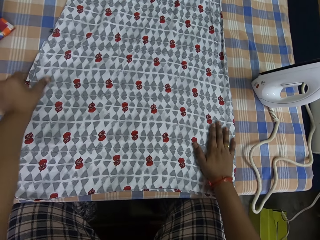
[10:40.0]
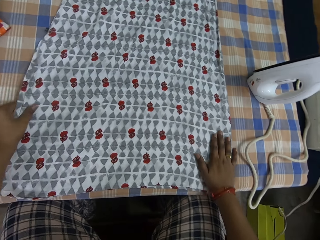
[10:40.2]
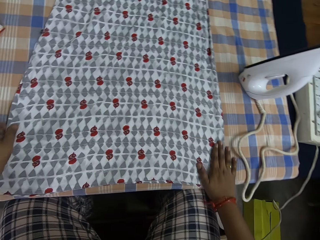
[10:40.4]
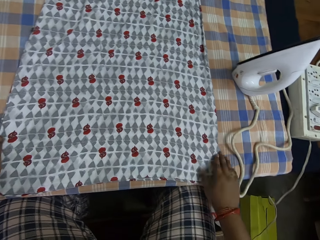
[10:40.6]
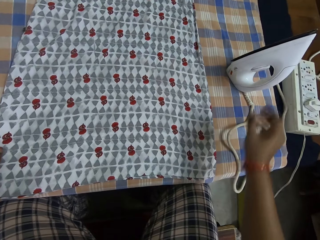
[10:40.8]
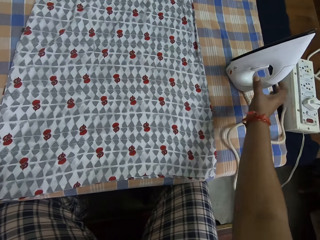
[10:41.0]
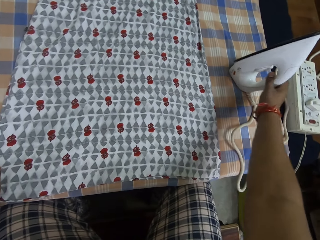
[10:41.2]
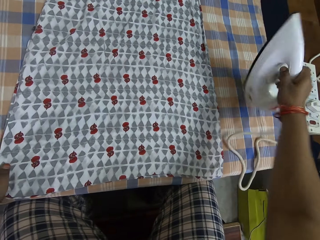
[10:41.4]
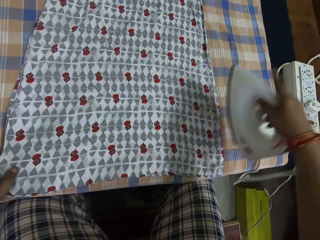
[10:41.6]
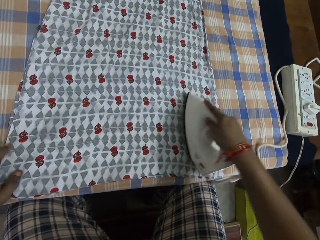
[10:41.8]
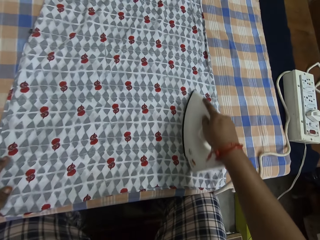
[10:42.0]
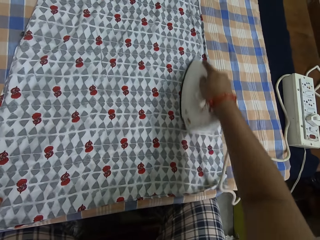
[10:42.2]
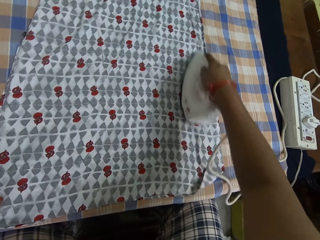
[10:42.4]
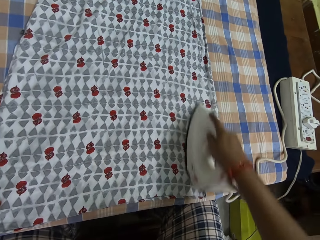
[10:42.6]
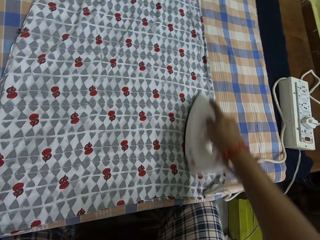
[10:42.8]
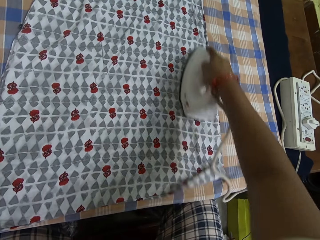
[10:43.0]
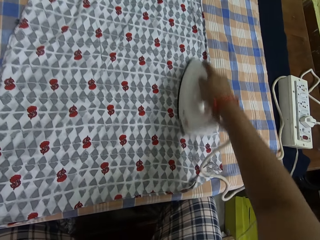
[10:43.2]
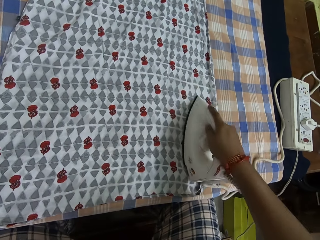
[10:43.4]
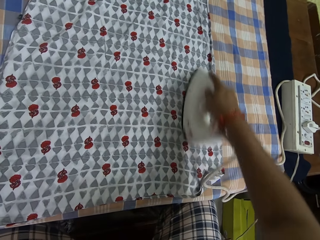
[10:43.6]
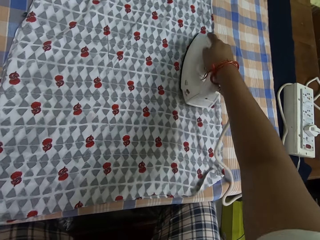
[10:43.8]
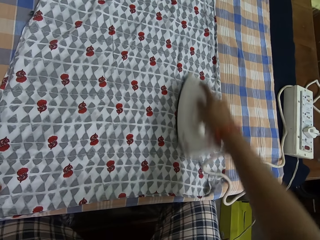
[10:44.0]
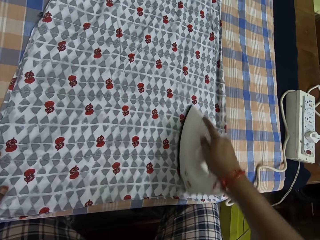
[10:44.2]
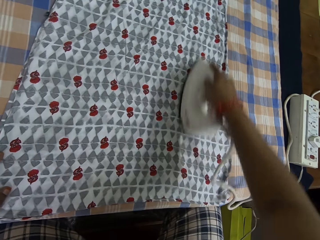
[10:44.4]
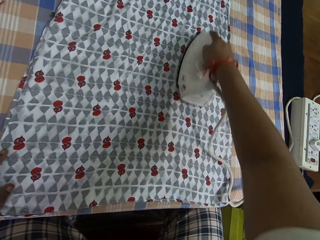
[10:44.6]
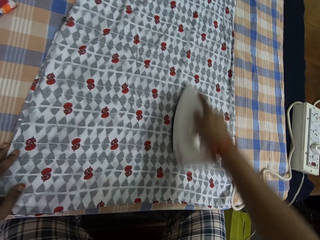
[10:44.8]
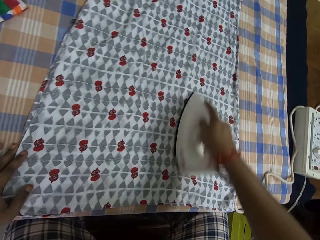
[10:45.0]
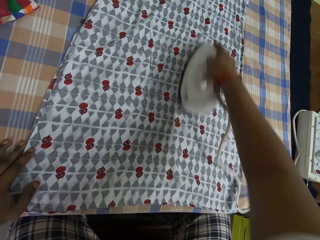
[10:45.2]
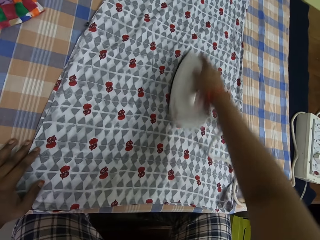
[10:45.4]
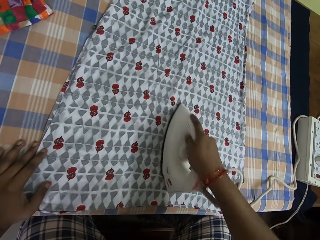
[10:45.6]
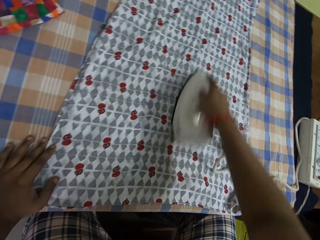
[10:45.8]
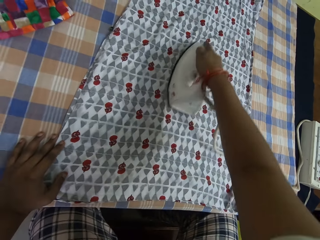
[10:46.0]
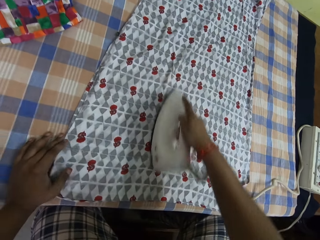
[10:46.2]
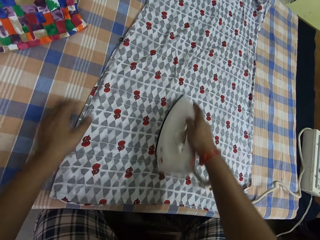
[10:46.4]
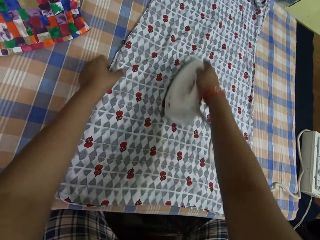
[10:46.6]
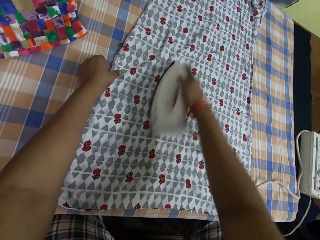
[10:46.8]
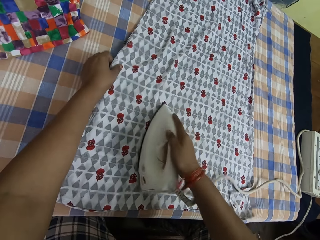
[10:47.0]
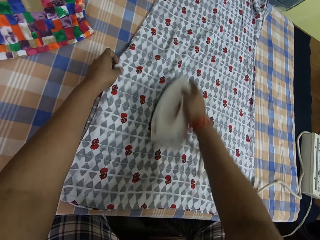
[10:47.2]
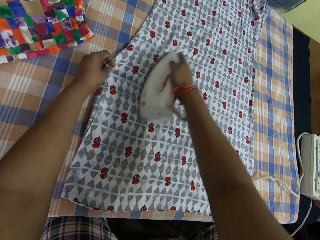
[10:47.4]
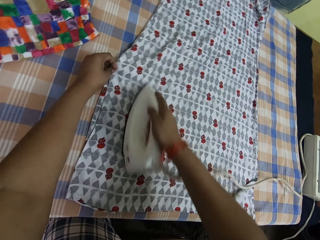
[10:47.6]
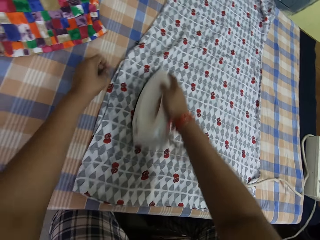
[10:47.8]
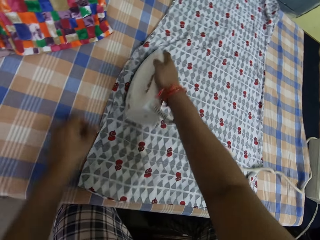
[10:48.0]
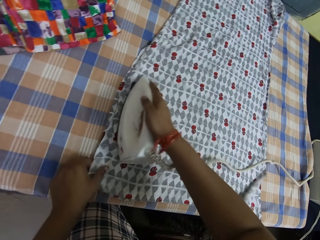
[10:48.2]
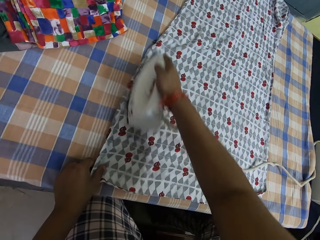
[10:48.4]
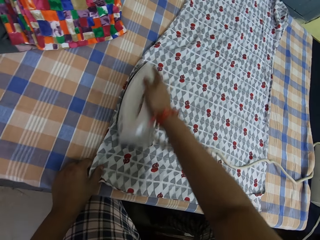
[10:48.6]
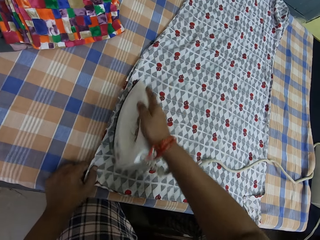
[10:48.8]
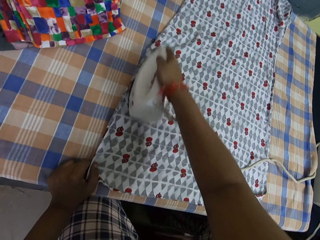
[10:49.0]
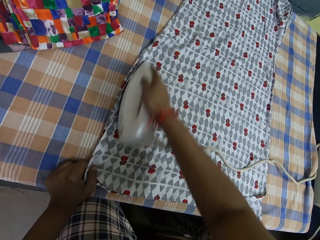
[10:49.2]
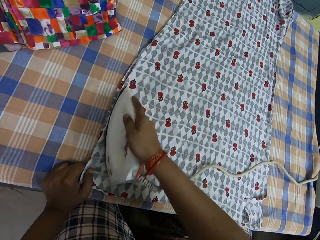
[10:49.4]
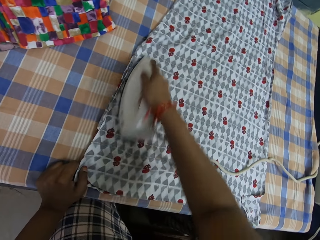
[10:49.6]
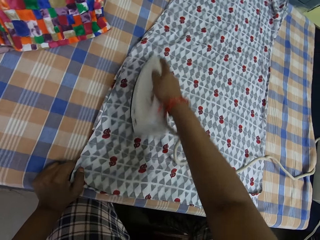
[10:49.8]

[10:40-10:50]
The camera wearer picks up the iron box. He holds the cloth on the table with his left hand. He smoothens the cloth on the table with the pressing iron in his right hand.

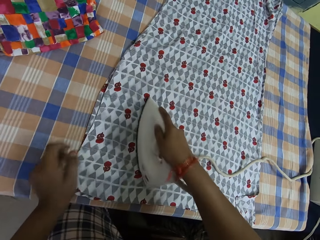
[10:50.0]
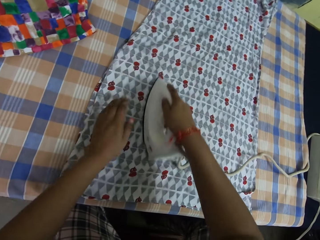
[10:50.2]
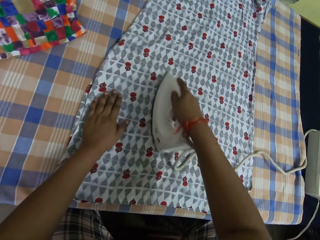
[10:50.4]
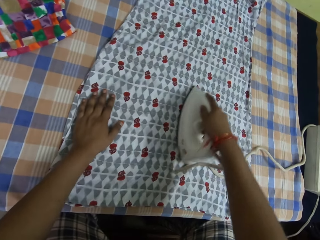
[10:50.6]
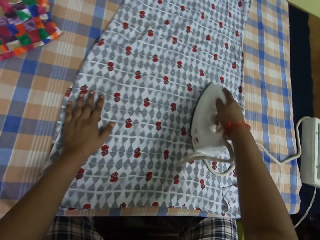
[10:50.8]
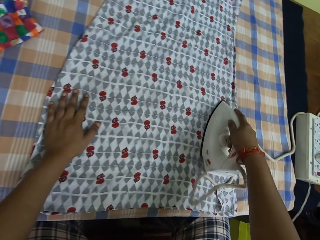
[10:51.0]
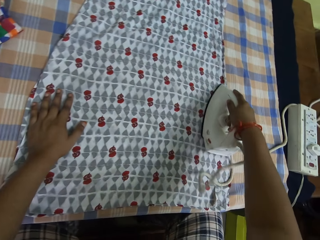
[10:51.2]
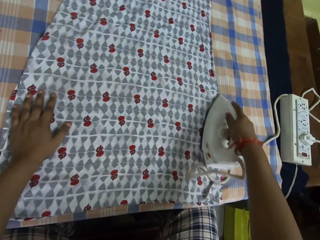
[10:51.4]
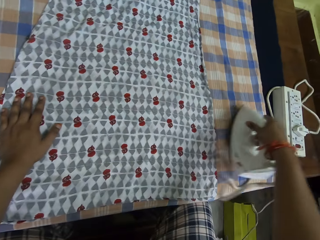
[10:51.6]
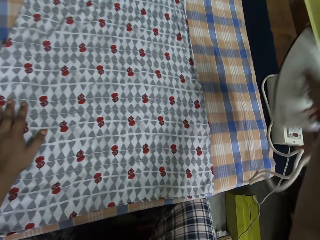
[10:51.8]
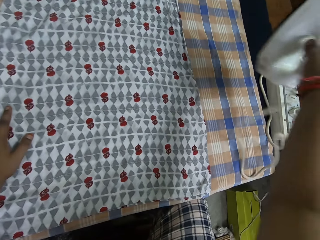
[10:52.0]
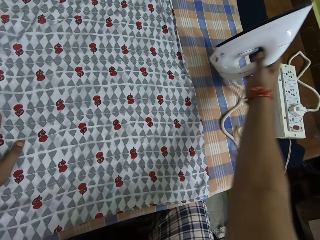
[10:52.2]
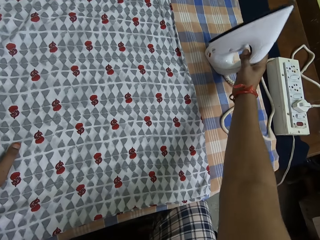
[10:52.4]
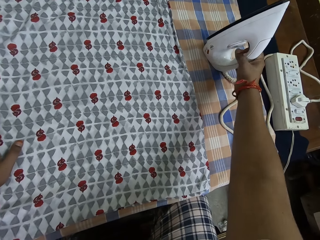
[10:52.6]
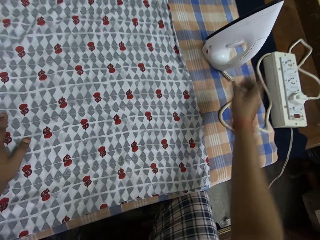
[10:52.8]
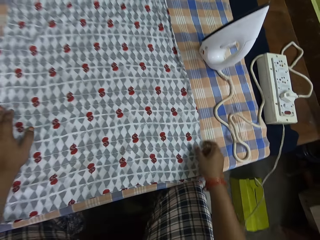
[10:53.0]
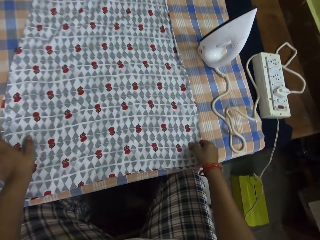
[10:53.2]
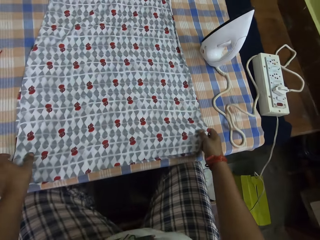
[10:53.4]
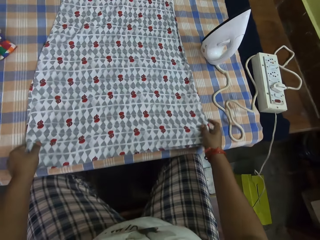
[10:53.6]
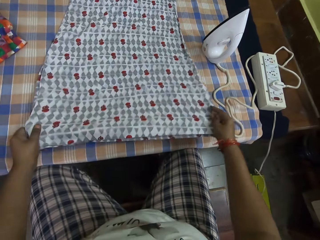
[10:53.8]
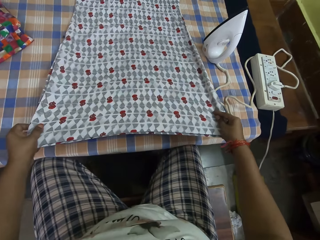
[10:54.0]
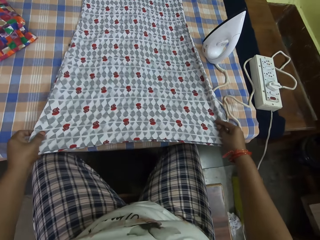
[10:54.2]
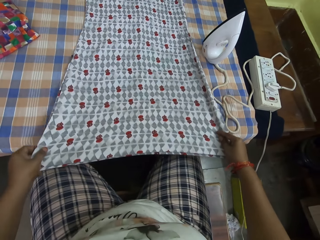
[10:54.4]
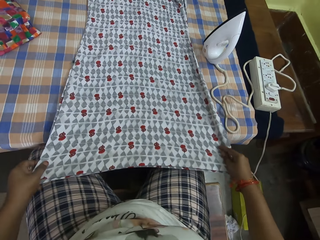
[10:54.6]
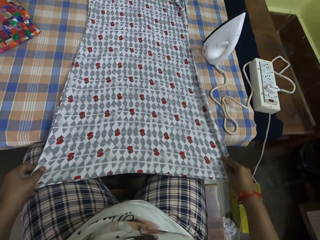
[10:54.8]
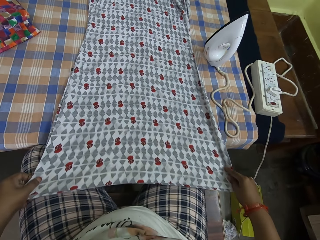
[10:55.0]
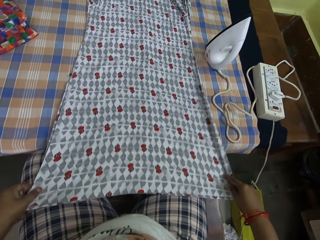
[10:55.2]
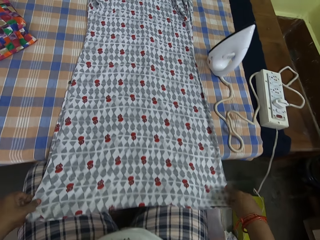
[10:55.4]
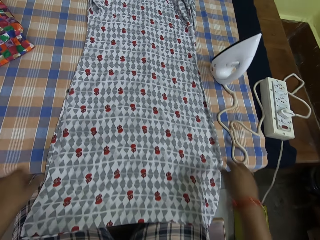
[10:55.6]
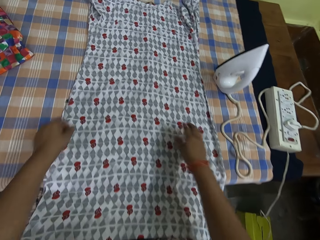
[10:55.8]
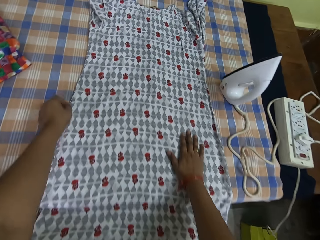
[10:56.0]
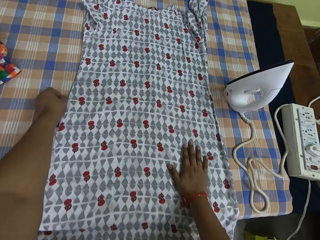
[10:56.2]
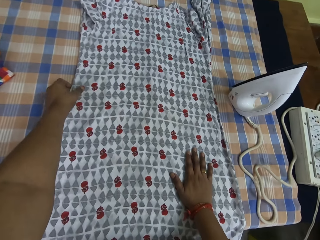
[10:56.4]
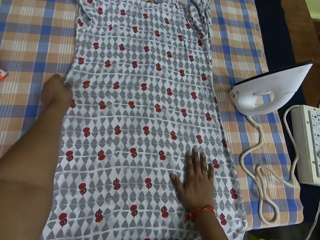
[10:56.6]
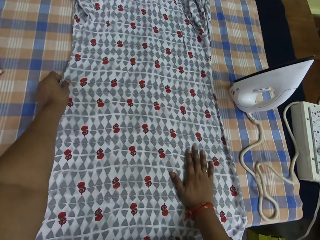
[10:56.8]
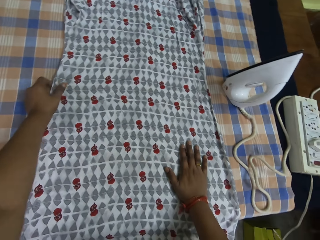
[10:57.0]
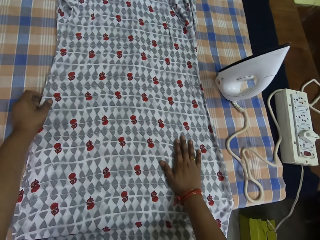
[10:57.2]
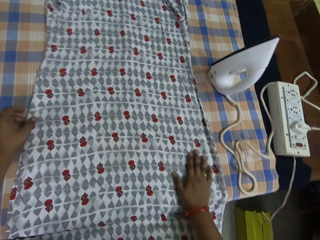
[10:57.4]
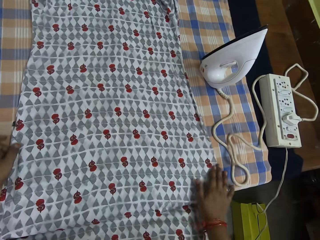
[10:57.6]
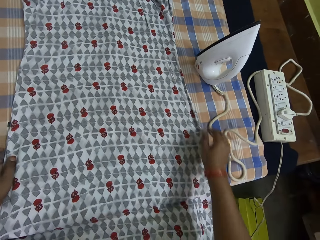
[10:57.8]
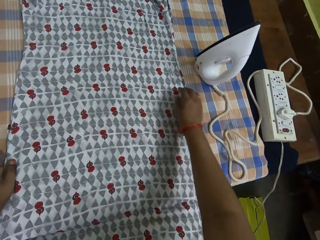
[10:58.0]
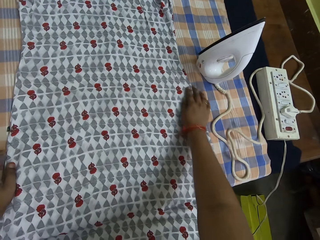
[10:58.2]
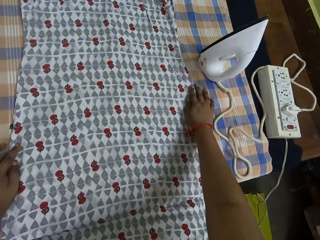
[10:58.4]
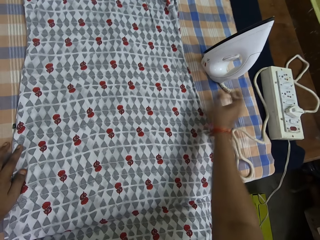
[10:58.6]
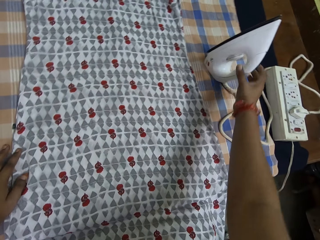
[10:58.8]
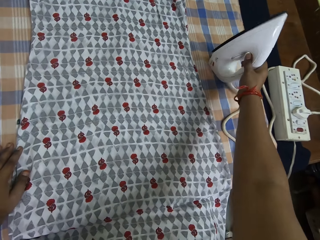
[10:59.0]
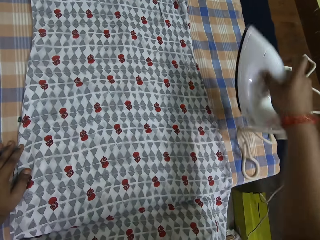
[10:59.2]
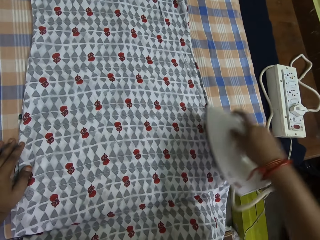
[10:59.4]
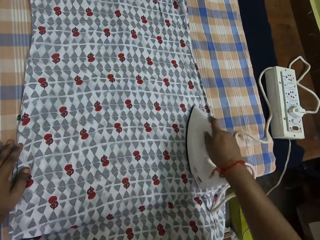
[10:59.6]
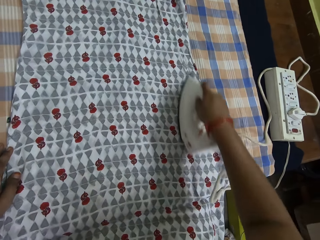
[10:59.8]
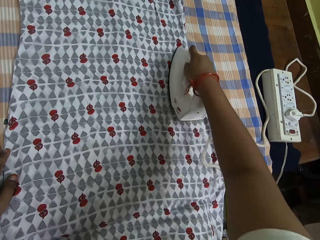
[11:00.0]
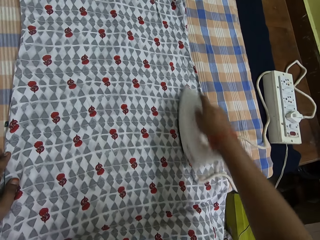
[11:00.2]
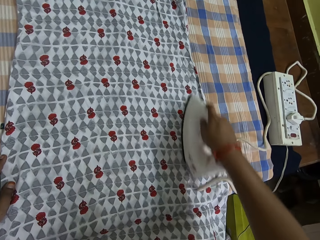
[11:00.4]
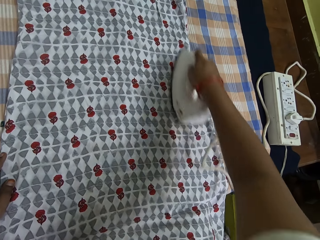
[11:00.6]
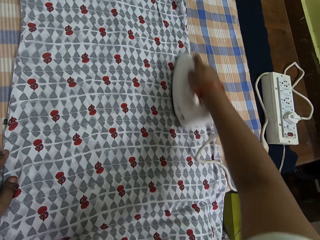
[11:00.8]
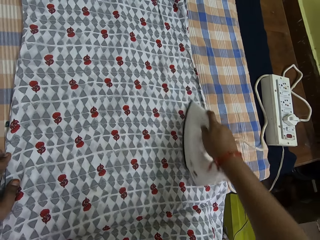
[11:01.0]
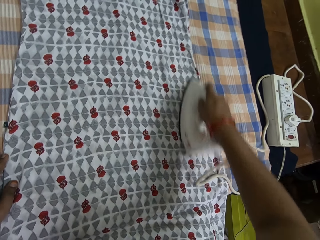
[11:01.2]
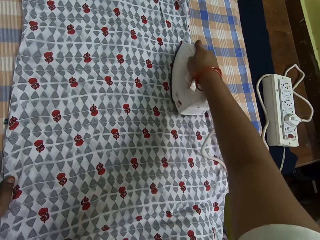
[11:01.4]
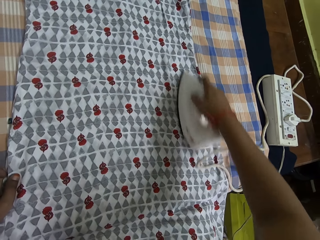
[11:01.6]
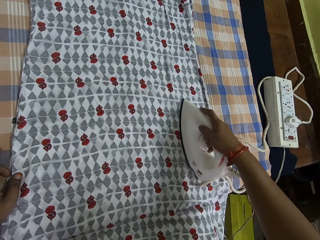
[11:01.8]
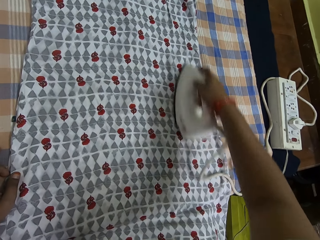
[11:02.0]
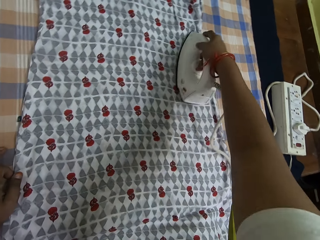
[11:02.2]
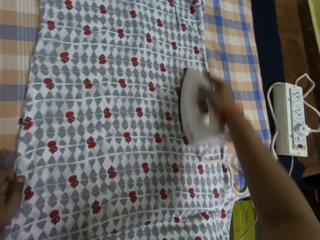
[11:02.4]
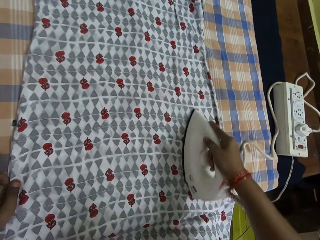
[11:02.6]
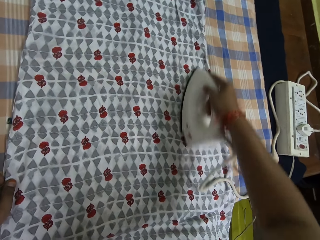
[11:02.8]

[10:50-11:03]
The camera wearer puts down the iron box. He pulls the cloth. He adjusts the cloth on the table with both his hands. He picks up the iron box. He smoothens the cloth on the table with the pressing iron in his right hand.
